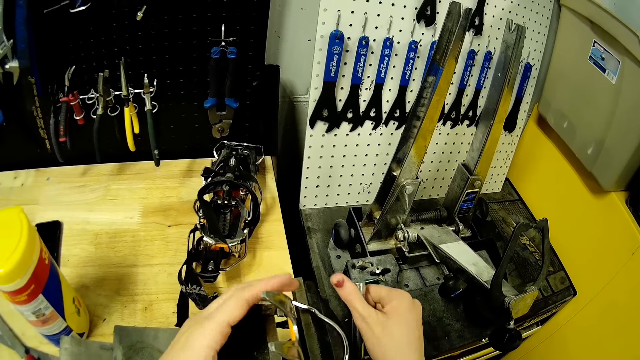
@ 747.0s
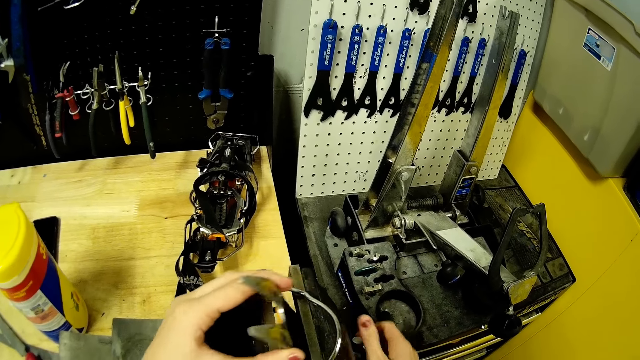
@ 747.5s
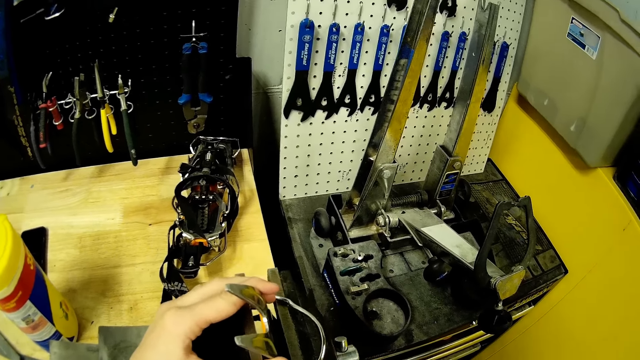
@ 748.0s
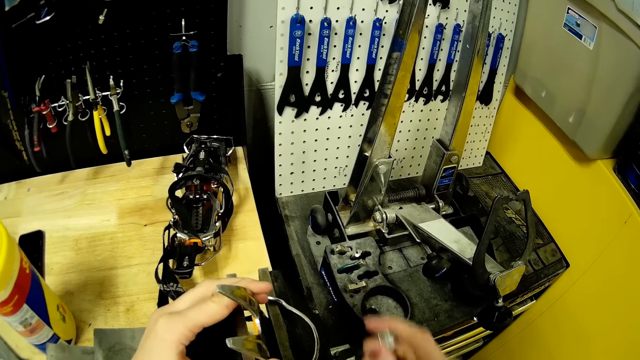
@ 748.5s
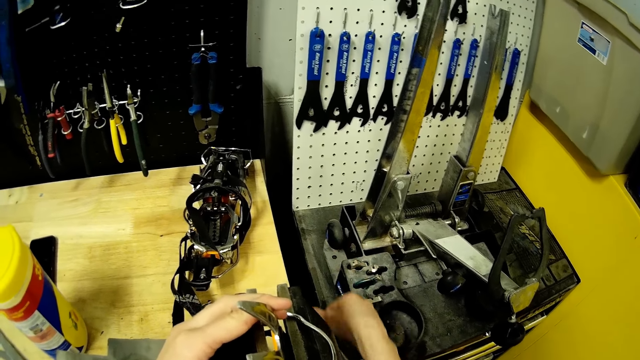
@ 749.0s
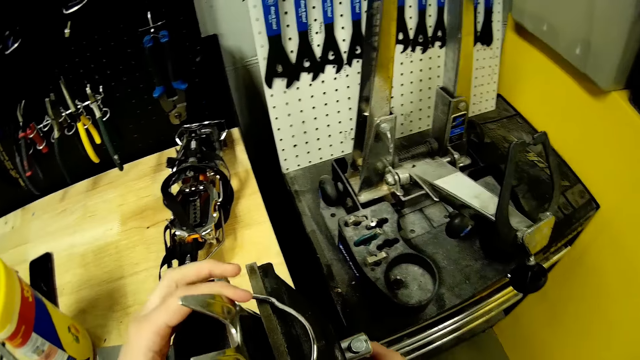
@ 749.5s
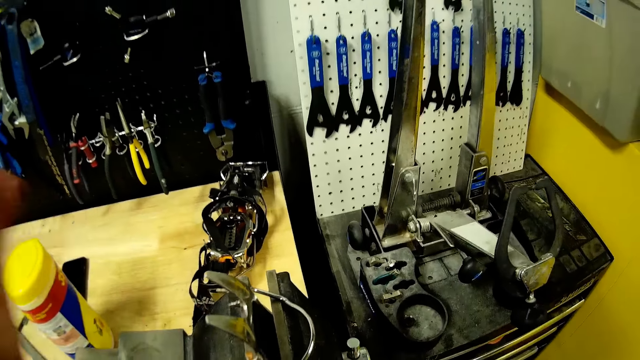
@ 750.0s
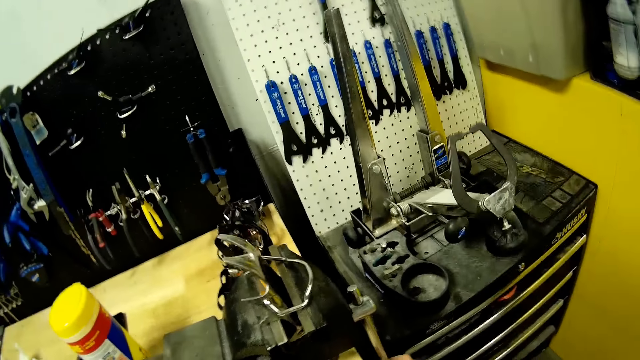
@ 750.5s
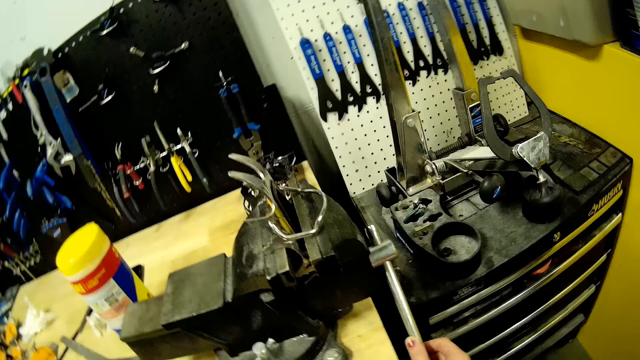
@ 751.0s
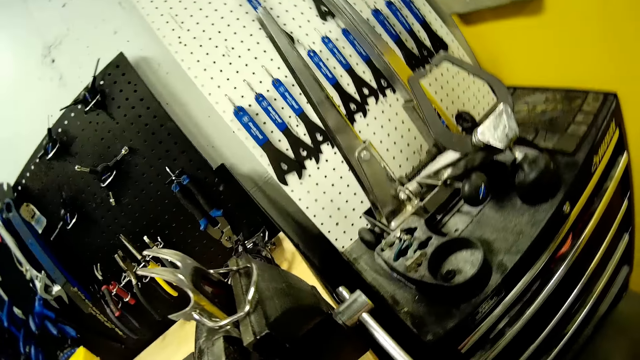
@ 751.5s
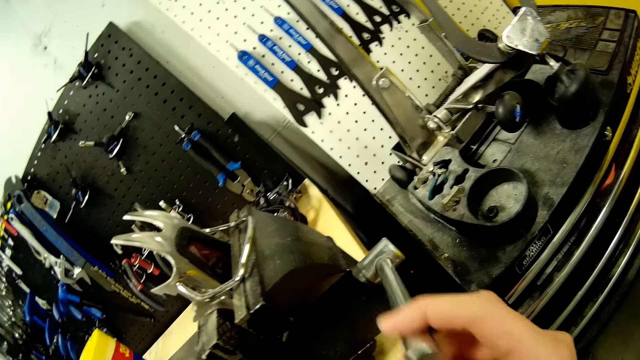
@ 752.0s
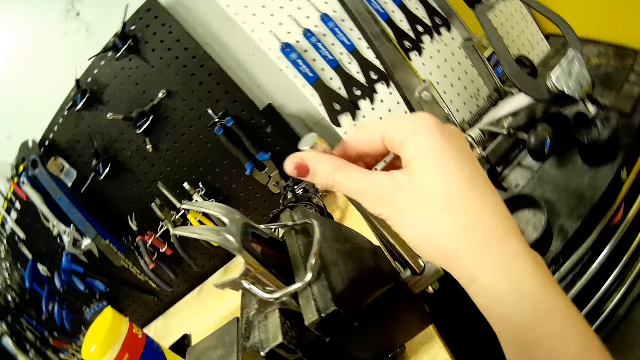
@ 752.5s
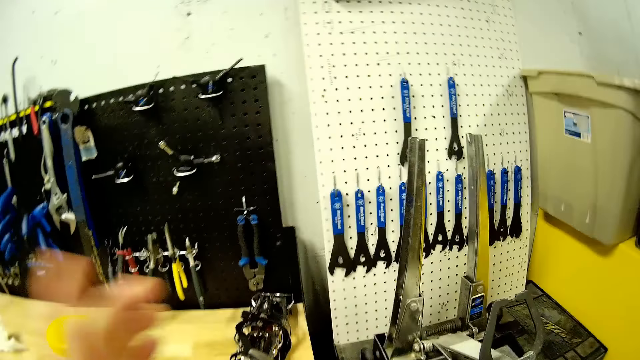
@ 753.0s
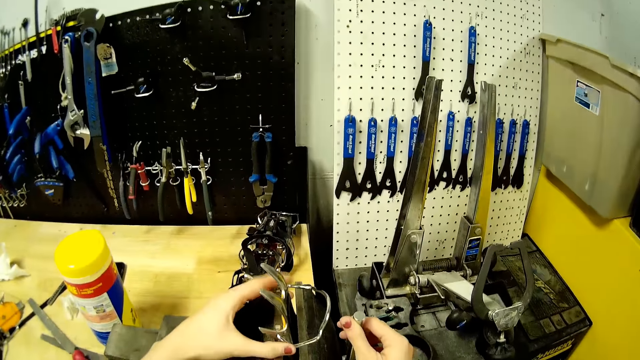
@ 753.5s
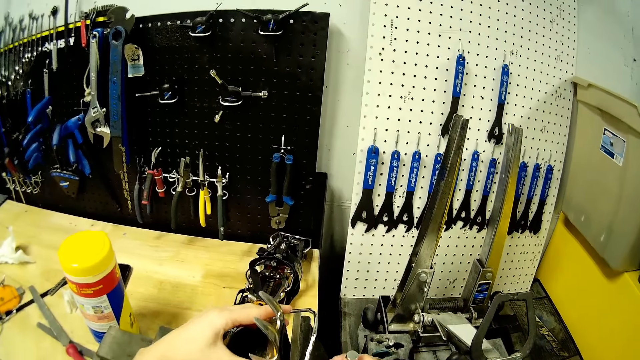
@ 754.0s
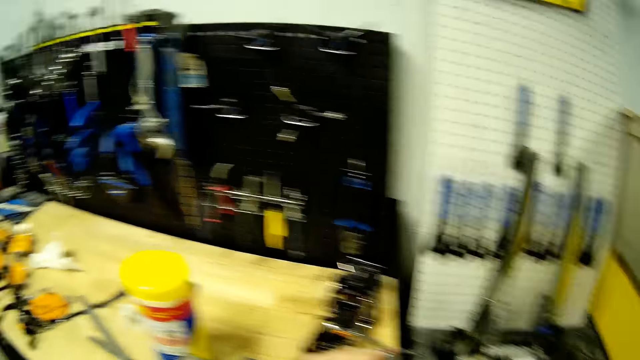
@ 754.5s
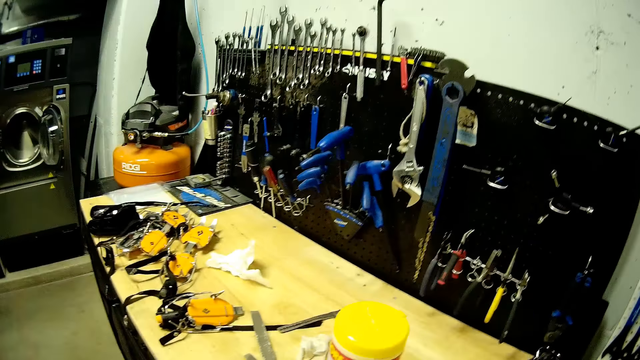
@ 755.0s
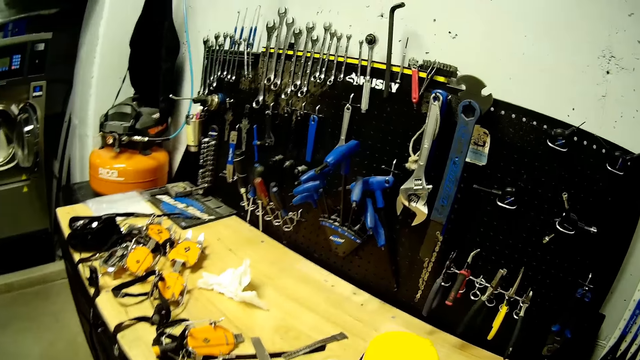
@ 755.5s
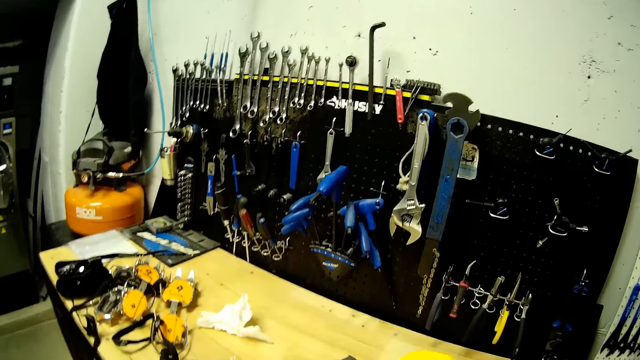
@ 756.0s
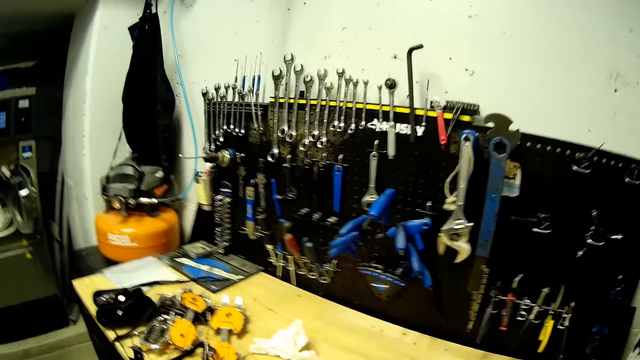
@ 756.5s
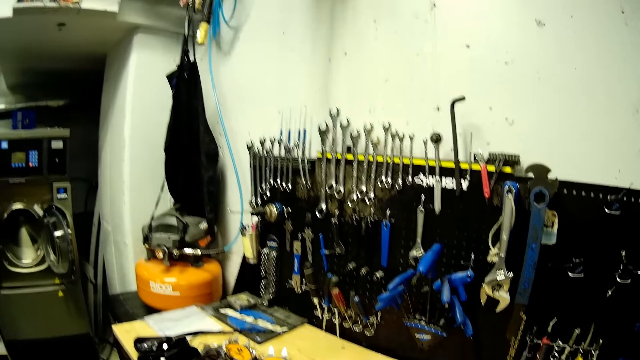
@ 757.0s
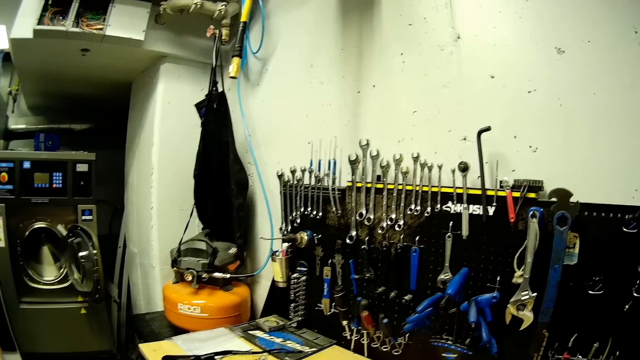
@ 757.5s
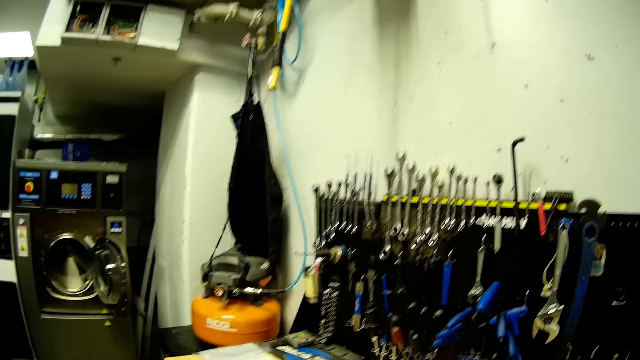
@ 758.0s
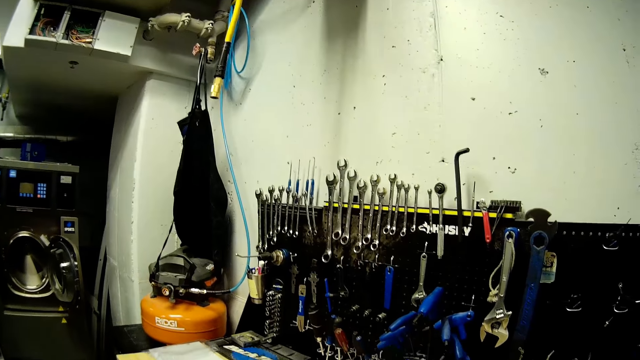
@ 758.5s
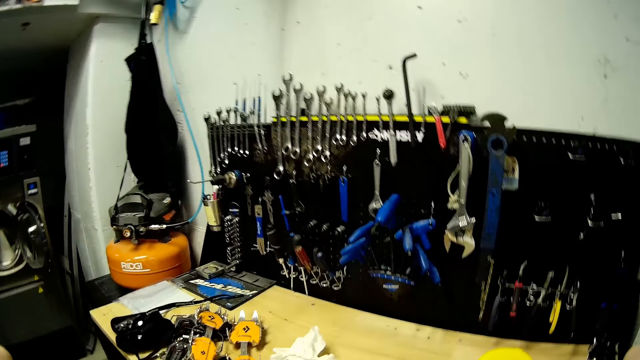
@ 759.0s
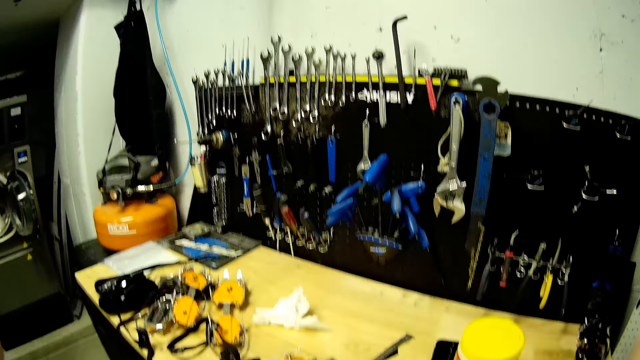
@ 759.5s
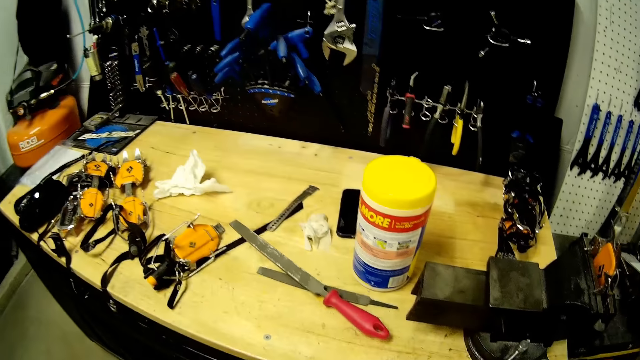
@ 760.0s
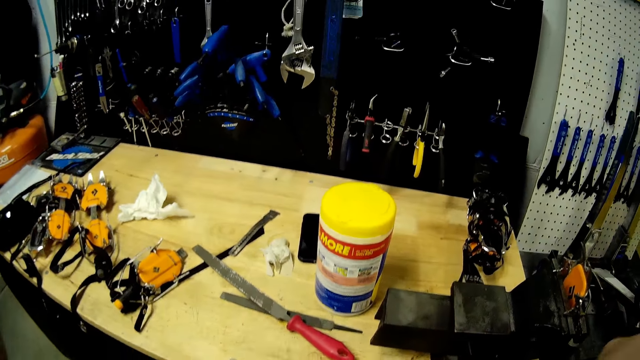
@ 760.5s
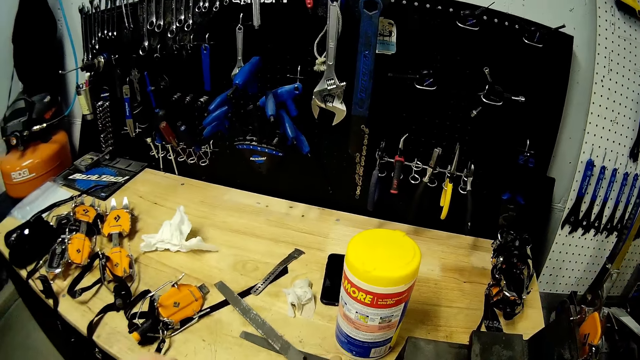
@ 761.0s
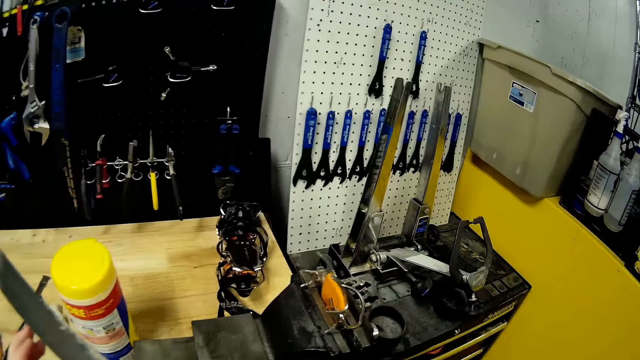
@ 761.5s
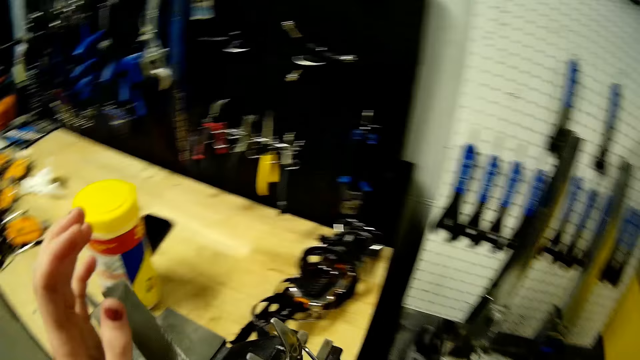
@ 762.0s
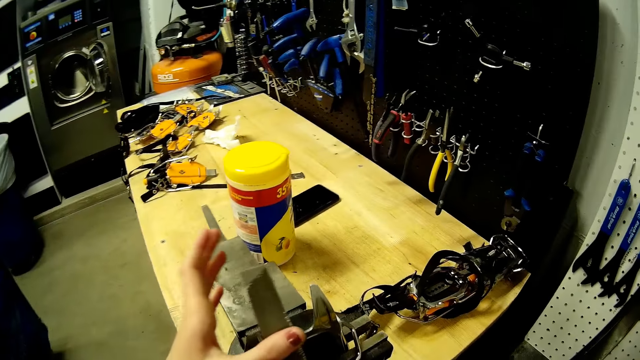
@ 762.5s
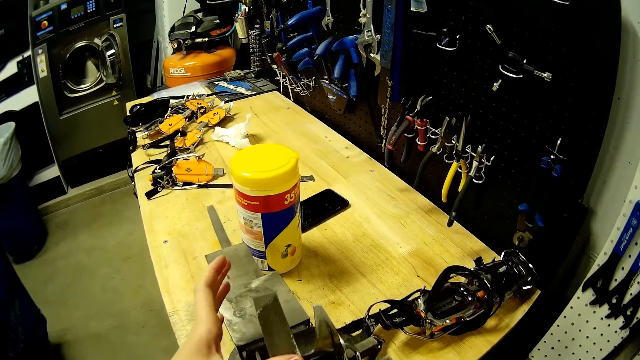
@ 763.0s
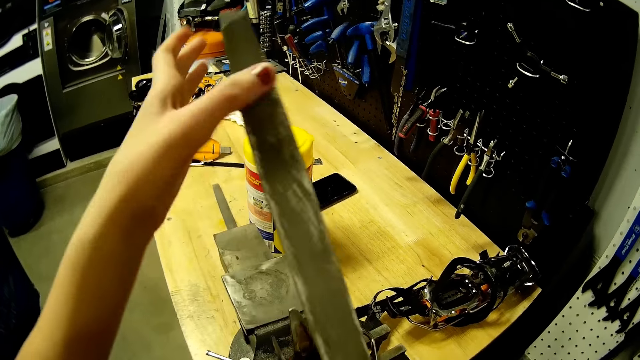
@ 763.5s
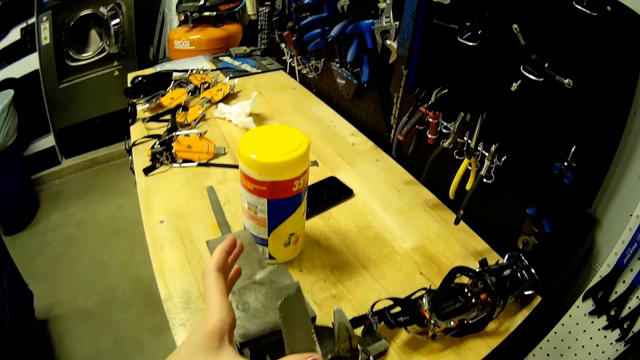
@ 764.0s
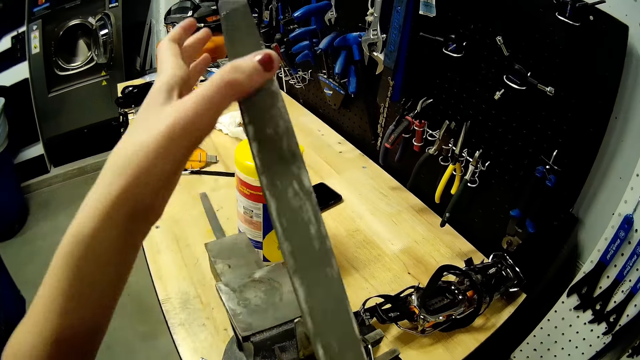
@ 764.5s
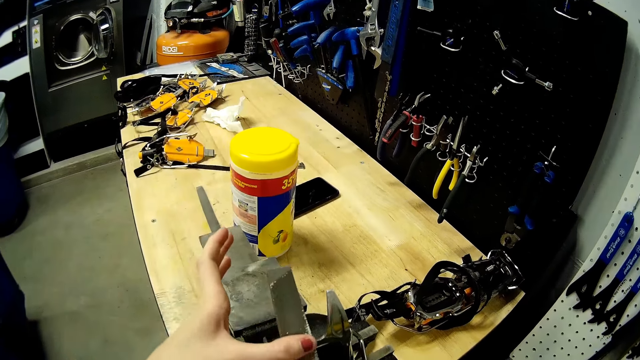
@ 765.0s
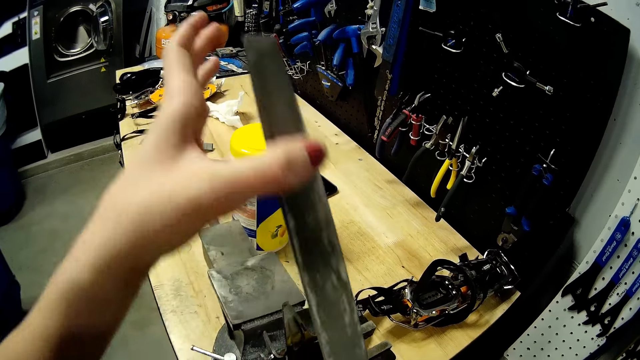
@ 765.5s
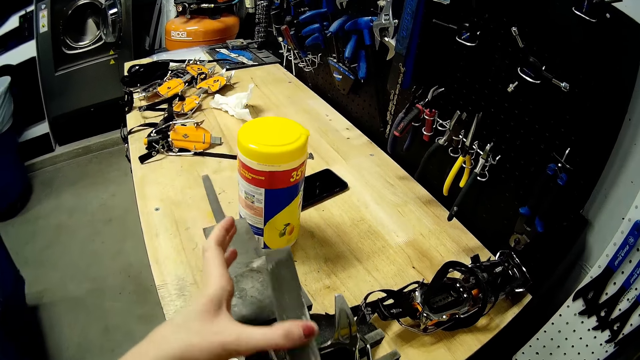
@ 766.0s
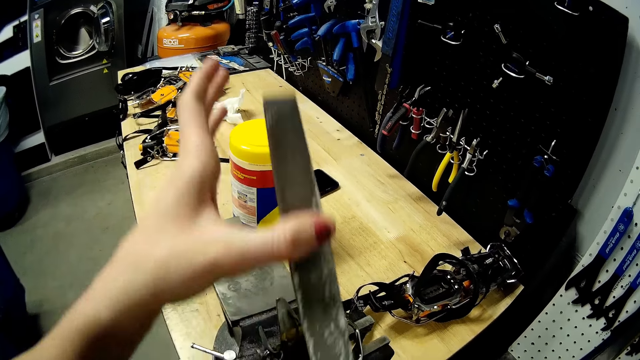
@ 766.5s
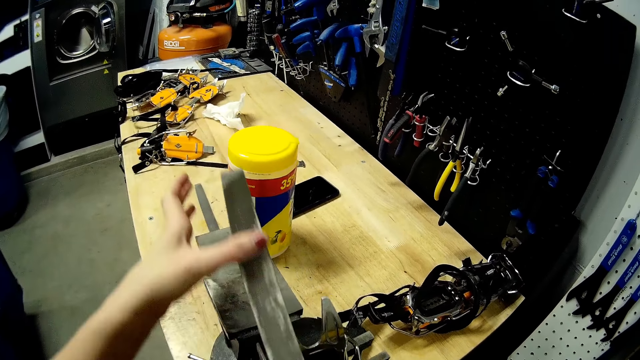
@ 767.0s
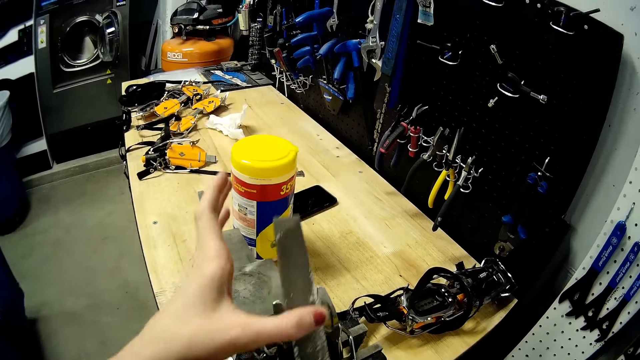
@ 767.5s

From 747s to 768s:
The camera wearer adjusts the yellow crampon teeth on the clamp with her left hand. She turns and rotates the clamp handle with her right hand. She removes her left hand from the yellow crampon teeth on the clamp. She looks at the tool rack. She turns and rotates the clamp handle with her right hand. She adjusts something. She holds the yellow crampon teeth on the clamp with her left hand. She removes her left hand from the yellow crampon teeth on the clamp. She looks at the tool rack. She picks up a workshop file from the table with her right hand. She places the workshop file on the clamp with her hands. She files the yellow crampon tooth with the workshop file in her hands.
